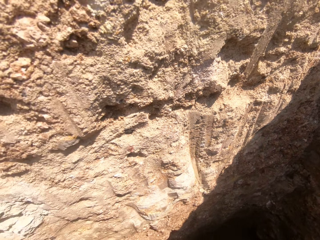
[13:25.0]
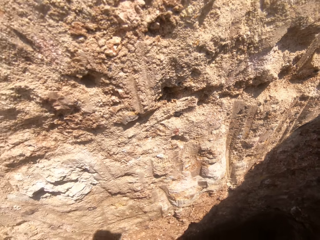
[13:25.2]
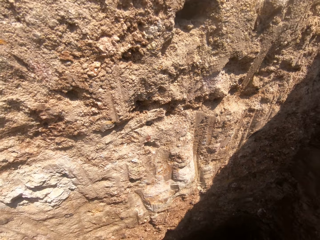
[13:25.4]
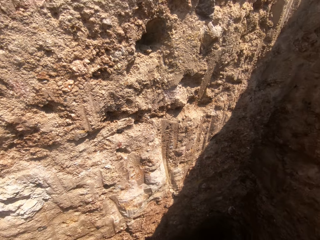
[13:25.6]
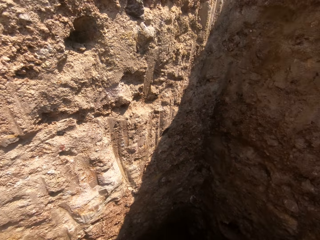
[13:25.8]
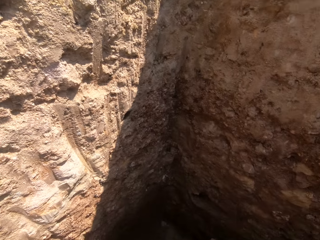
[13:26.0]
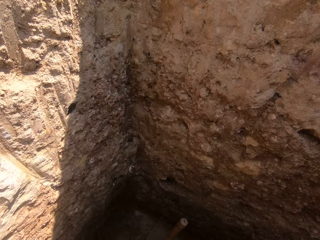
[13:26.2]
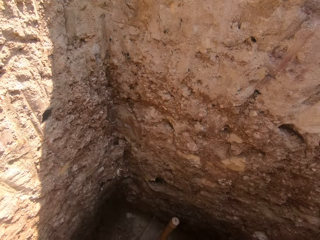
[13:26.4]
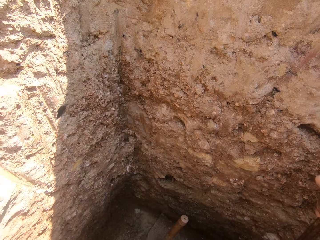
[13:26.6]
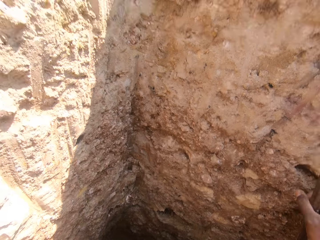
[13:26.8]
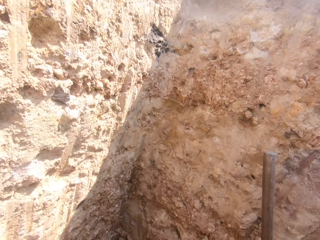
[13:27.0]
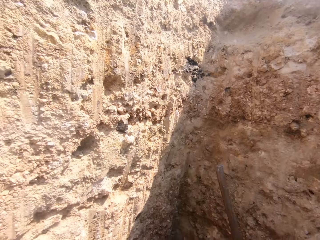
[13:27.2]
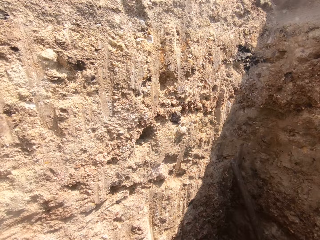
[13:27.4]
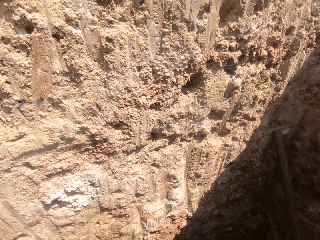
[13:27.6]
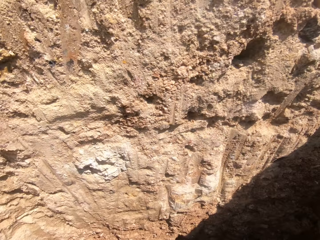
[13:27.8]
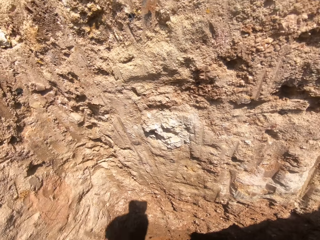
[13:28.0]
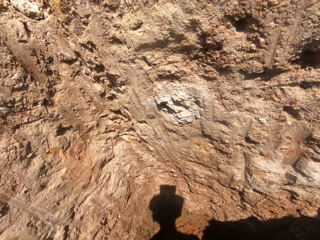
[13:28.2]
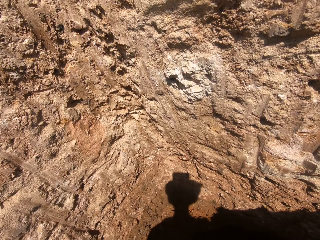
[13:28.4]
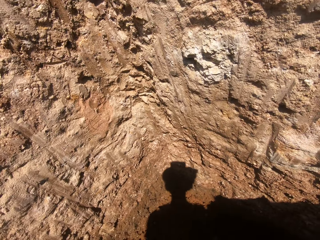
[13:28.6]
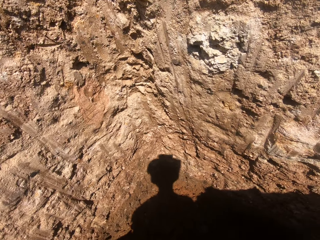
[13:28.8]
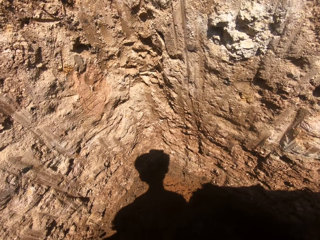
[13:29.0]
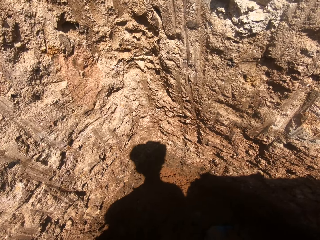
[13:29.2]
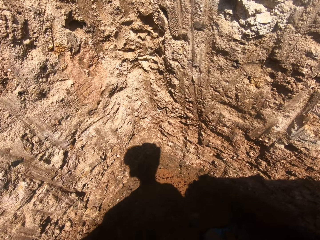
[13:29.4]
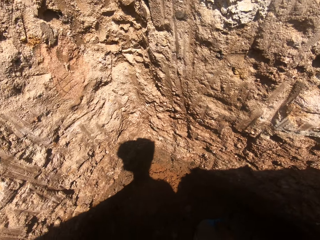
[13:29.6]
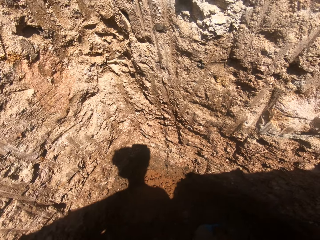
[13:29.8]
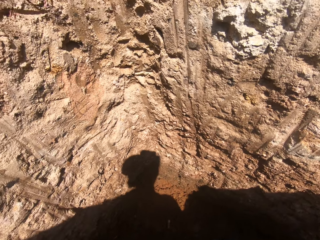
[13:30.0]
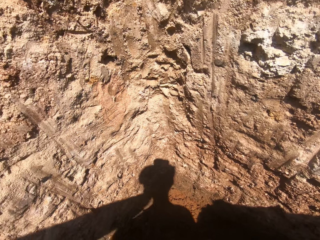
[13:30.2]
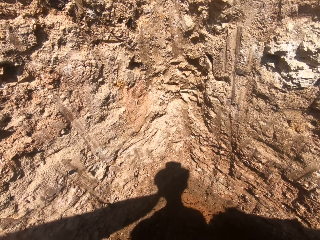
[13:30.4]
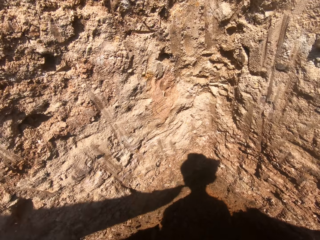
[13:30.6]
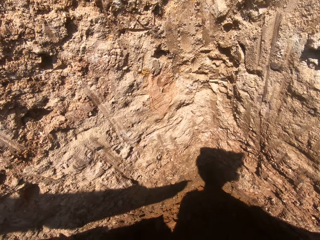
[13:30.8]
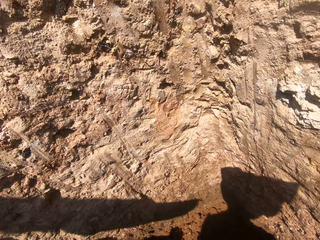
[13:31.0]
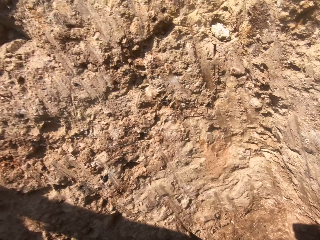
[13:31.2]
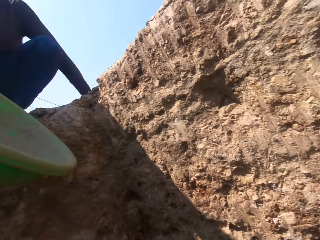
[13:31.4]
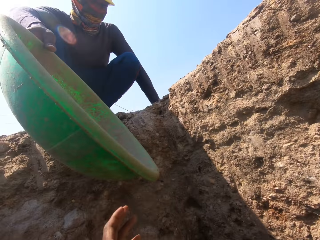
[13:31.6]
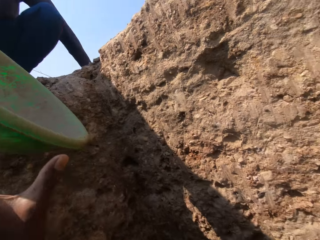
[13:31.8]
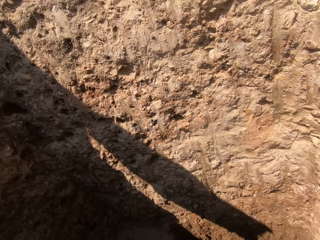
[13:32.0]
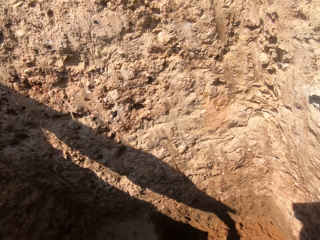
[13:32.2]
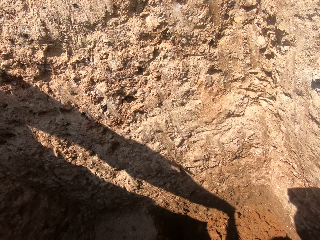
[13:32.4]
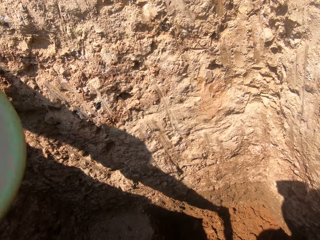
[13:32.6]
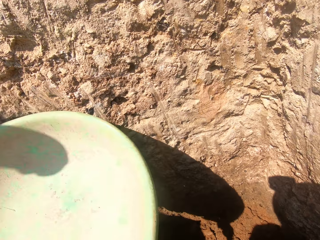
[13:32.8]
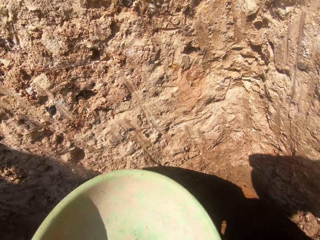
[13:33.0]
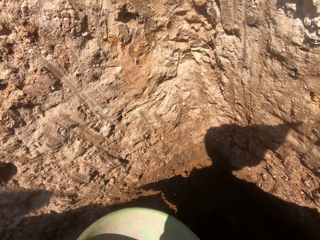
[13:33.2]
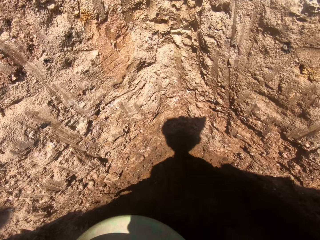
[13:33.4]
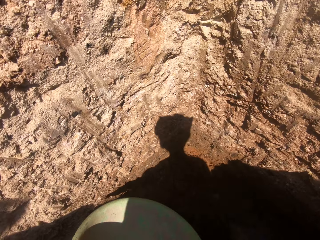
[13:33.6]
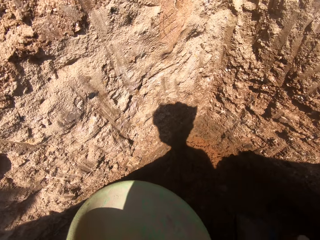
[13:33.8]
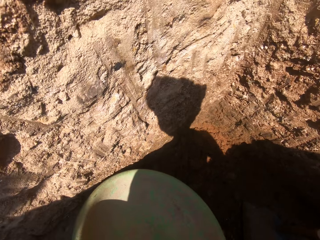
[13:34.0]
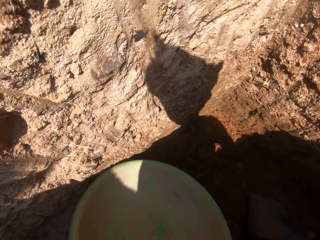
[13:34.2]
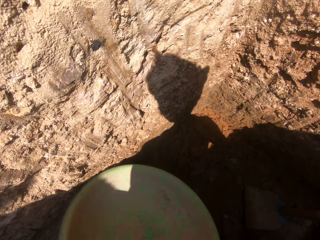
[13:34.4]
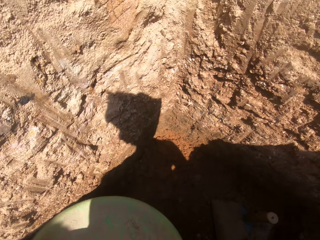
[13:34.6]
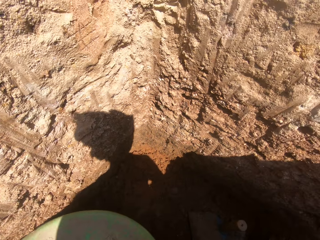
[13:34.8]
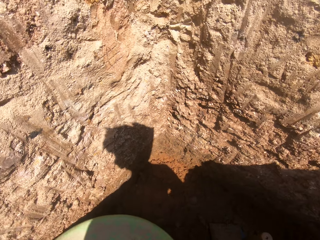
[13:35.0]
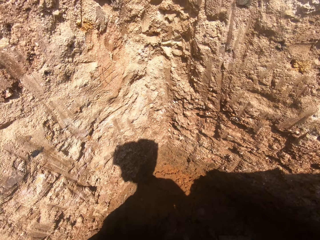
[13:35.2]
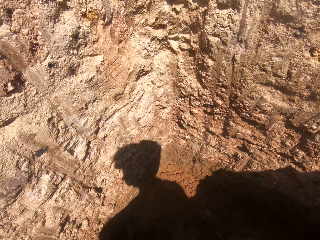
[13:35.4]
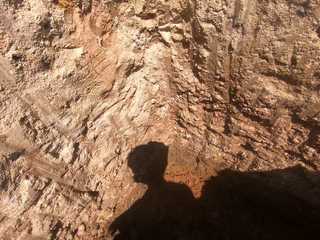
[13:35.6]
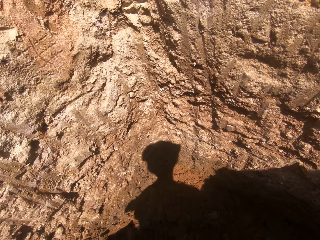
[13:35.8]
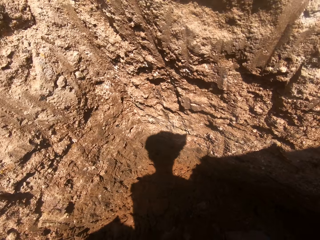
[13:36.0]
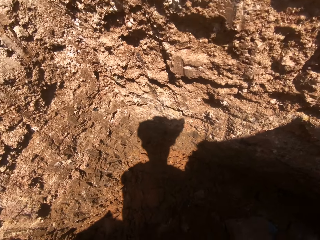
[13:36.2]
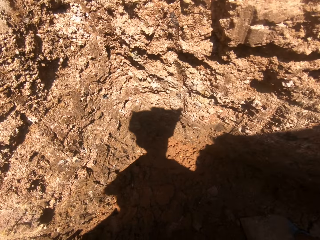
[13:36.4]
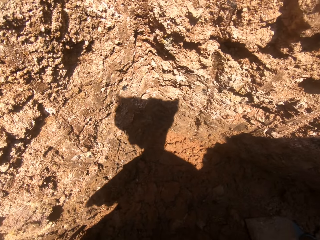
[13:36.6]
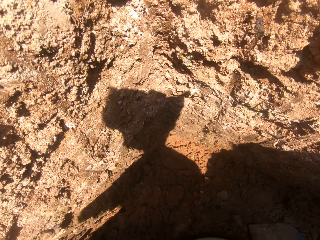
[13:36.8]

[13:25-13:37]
The camera wearer looks down. A person hands over the basin to the camera wearer. The camera wearer looks up. They pick the basin with the left hand.

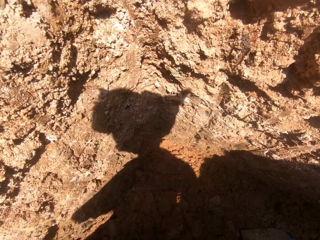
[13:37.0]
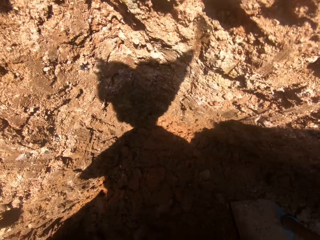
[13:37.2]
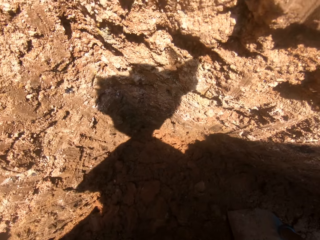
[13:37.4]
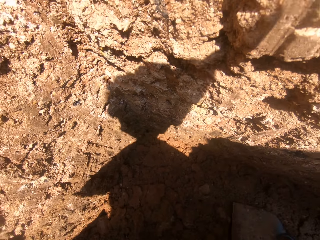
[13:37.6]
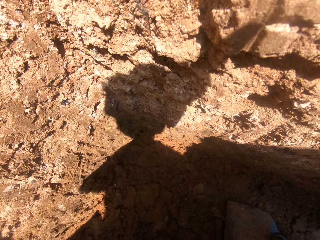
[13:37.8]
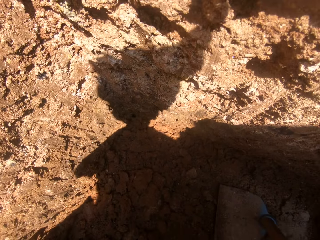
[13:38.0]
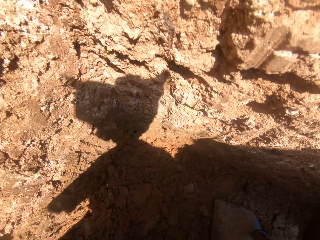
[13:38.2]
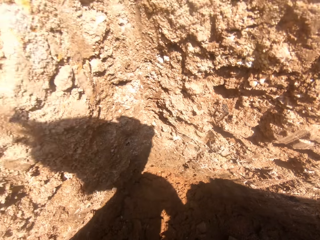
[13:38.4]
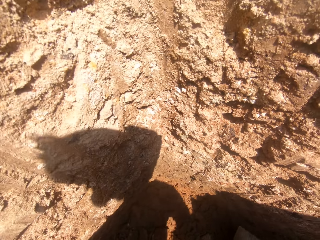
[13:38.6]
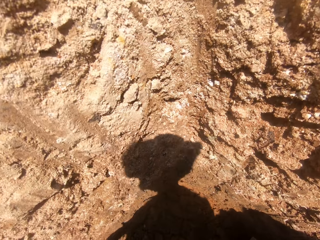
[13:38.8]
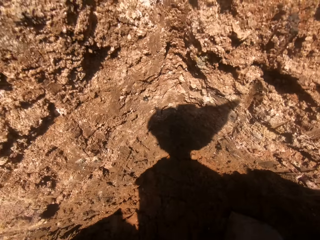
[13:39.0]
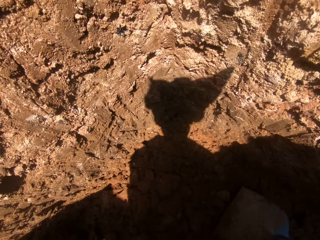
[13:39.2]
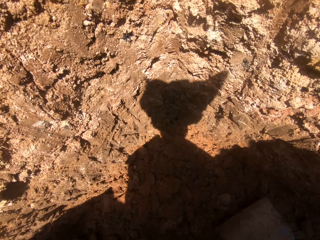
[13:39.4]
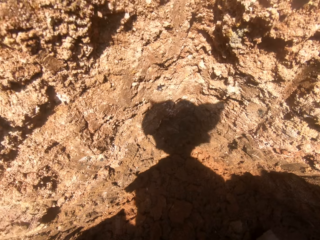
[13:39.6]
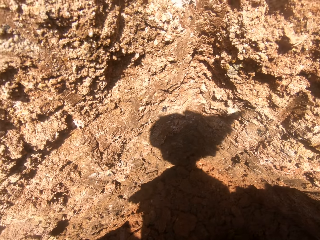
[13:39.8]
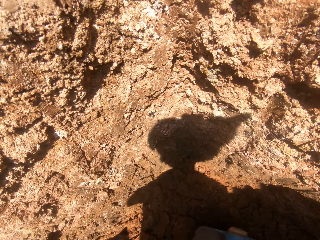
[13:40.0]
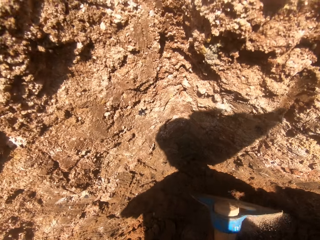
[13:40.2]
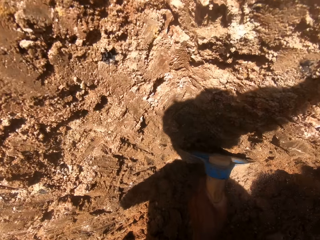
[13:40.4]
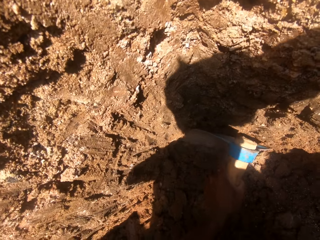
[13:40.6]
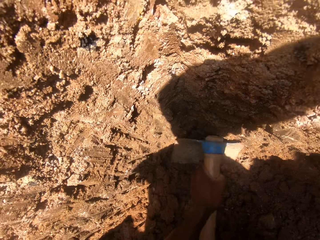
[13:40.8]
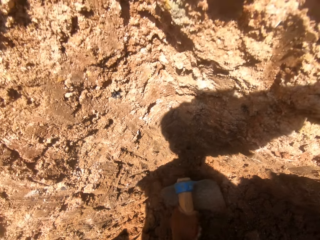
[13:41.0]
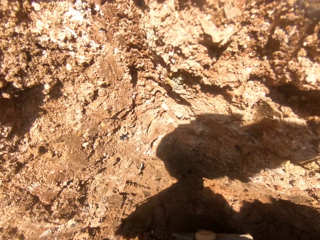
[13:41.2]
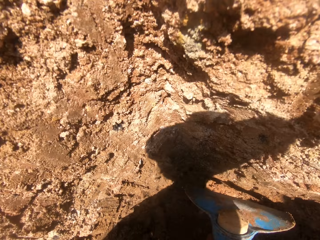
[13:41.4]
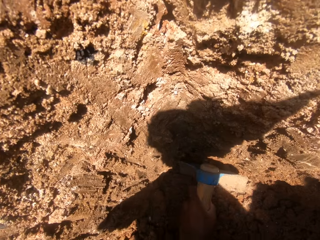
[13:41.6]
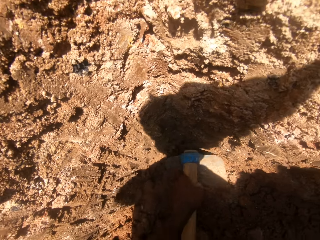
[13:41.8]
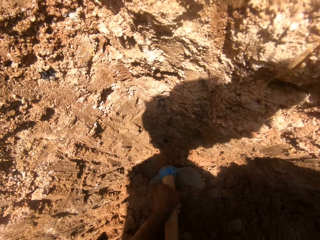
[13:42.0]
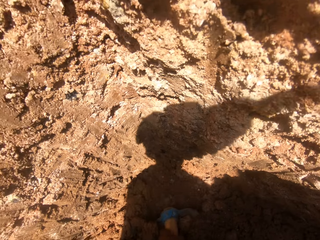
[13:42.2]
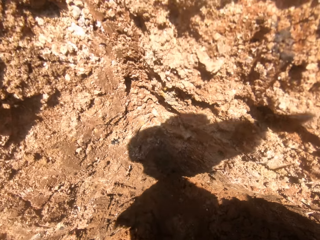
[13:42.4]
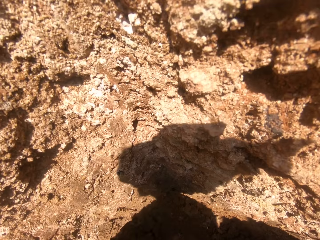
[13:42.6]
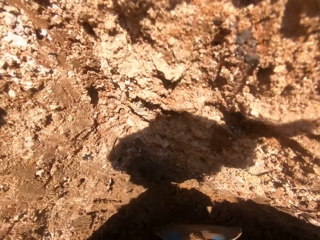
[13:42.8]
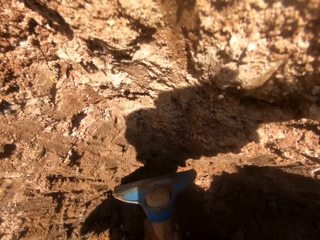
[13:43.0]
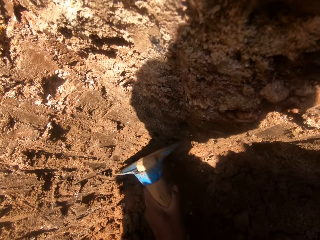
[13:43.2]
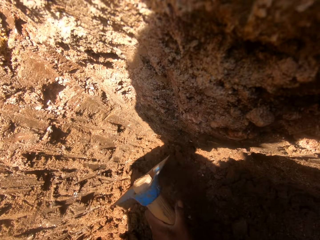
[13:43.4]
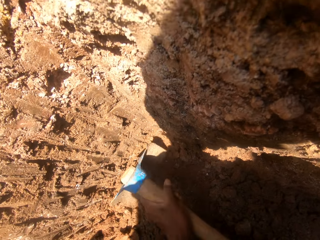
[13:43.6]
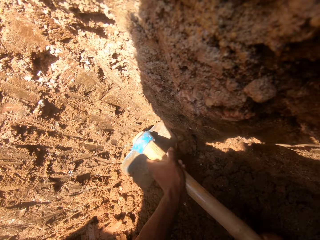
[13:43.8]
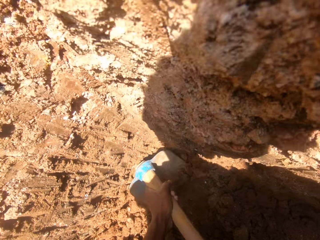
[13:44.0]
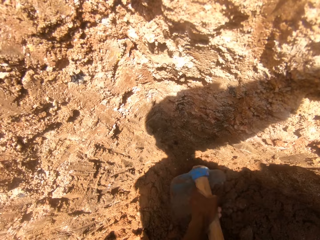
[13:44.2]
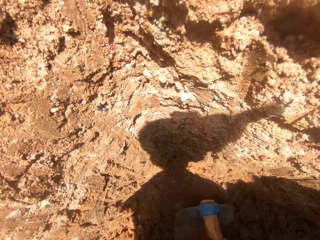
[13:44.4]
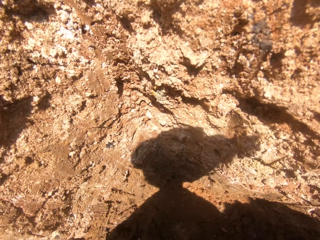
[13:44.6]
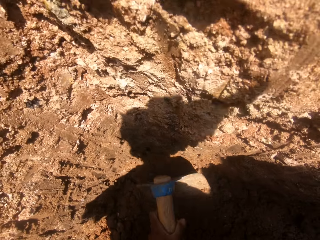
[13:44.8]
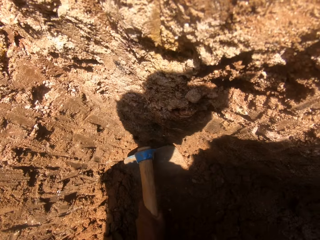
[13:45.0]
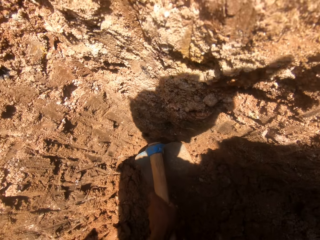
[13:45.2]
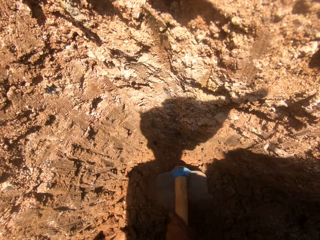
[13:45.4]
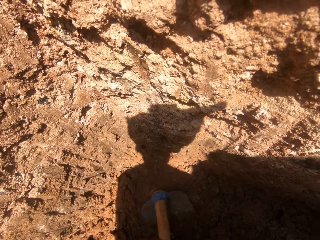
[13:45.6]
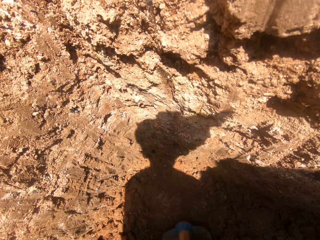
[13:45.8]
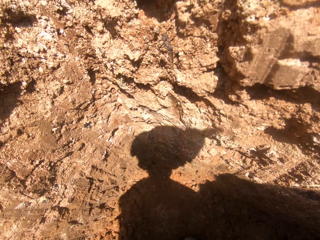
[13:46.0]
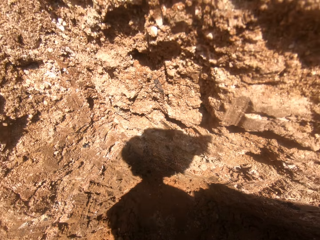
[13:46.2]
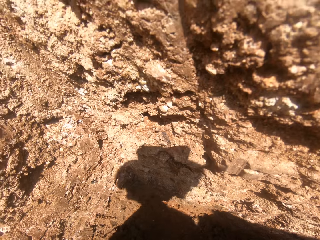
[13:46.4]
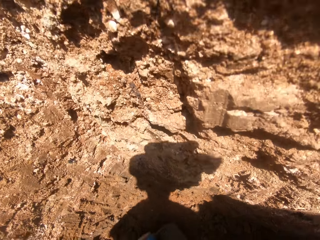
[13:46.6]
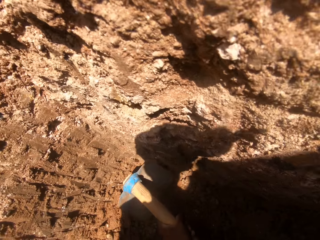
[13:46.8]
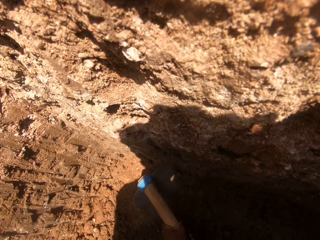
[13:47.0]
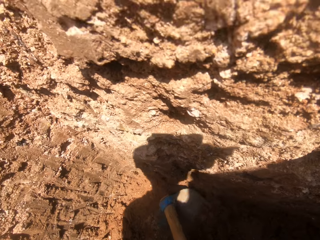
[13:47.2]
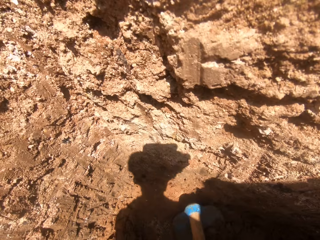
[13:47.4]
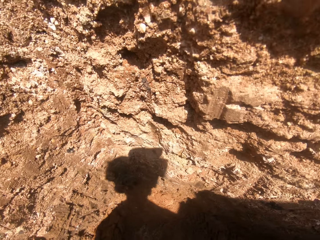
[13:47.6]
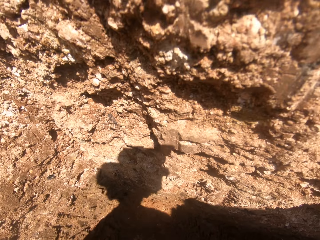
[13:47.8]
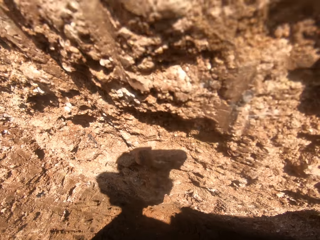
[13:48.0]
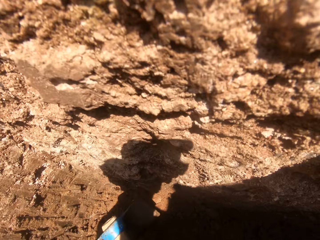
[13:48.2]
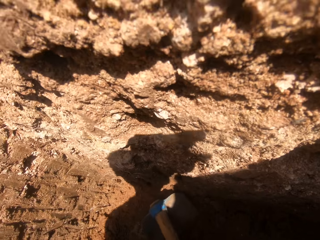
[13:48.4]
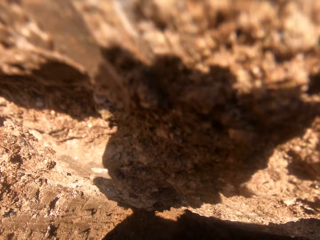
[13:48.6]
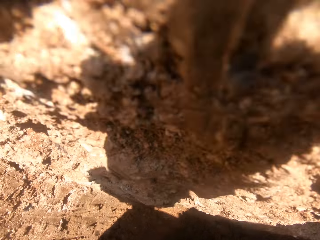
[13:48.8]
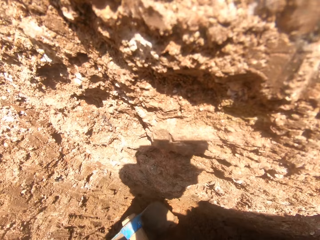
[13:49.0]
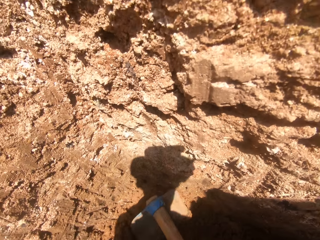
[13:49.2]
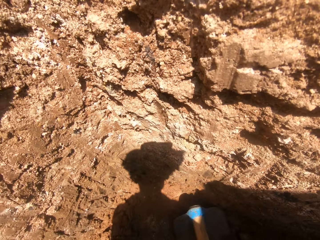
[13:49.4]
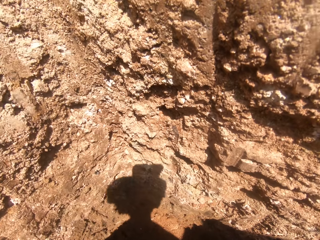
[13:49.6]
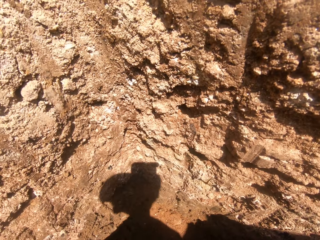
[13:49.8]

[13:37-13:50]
The camera wearer looks down. They scoop the soil with a hoe. They dig with a shovel with both hands.
